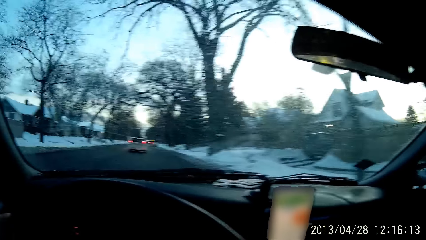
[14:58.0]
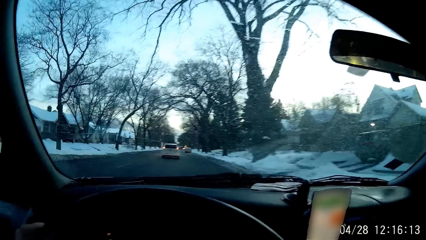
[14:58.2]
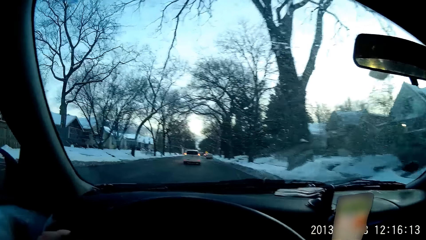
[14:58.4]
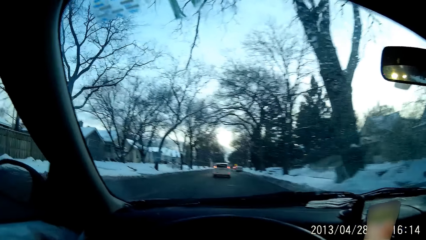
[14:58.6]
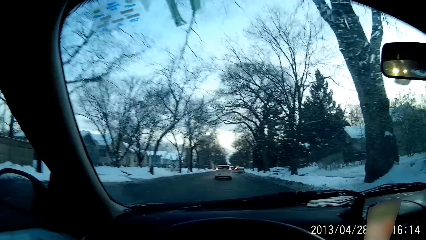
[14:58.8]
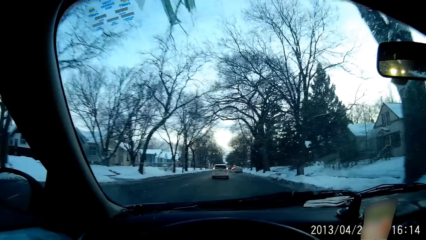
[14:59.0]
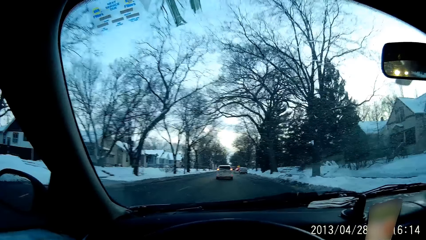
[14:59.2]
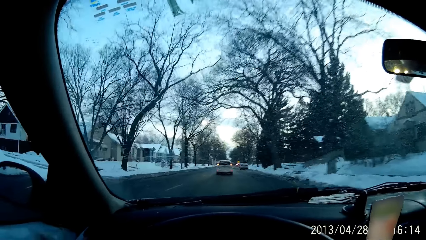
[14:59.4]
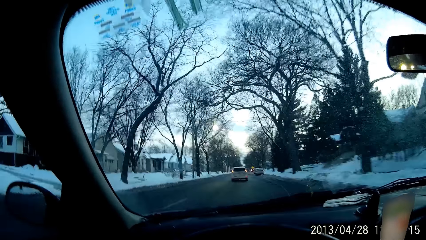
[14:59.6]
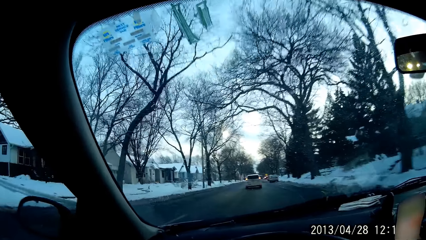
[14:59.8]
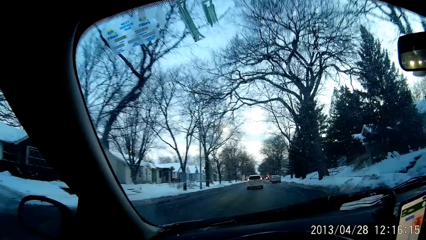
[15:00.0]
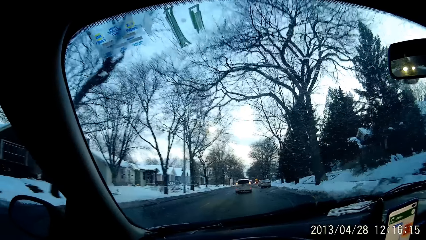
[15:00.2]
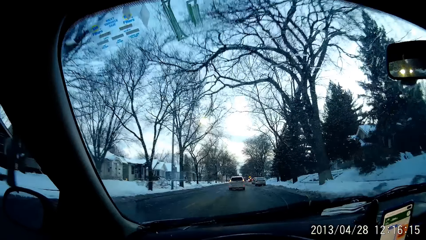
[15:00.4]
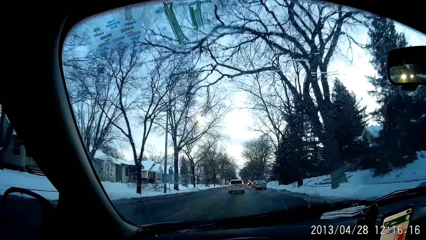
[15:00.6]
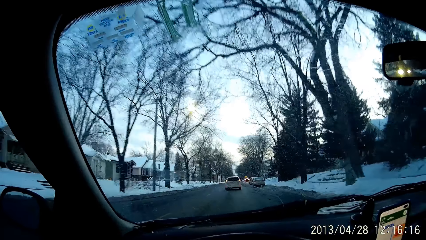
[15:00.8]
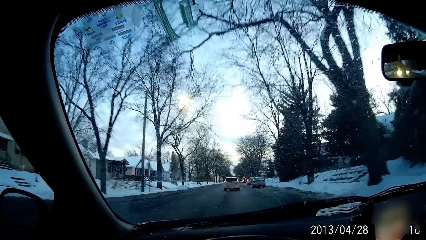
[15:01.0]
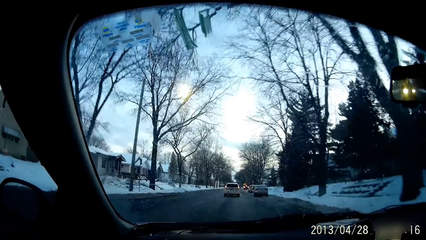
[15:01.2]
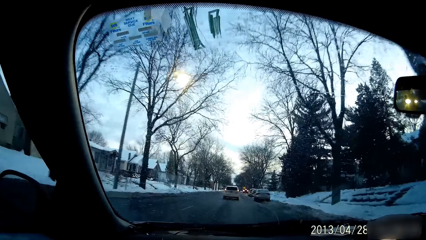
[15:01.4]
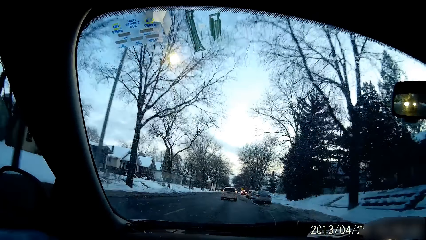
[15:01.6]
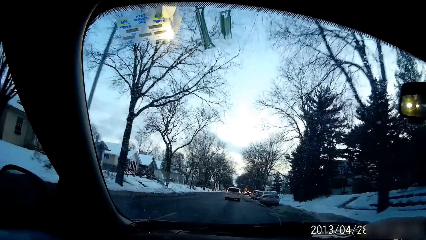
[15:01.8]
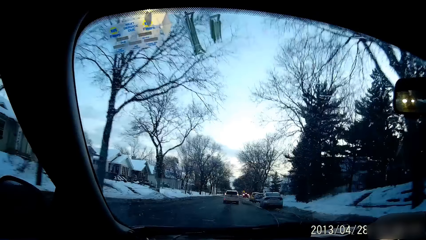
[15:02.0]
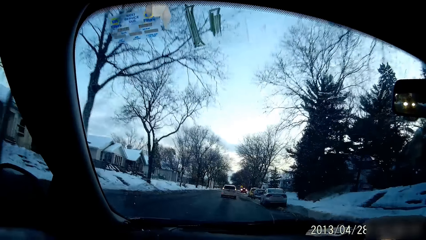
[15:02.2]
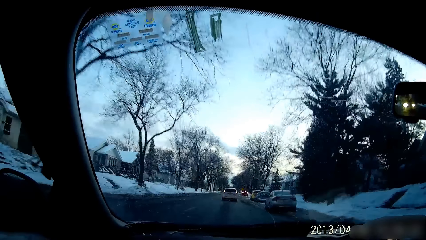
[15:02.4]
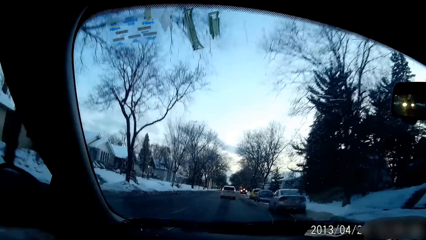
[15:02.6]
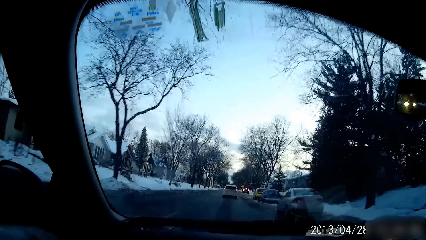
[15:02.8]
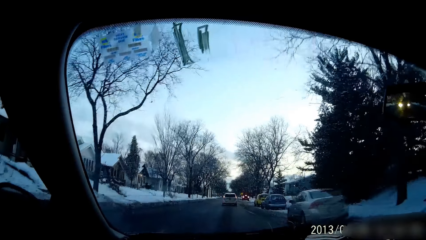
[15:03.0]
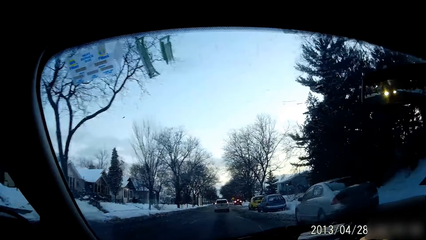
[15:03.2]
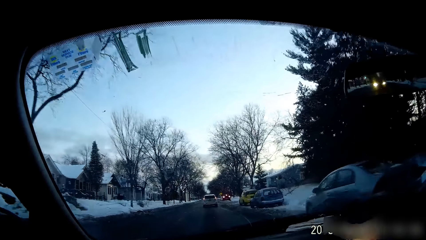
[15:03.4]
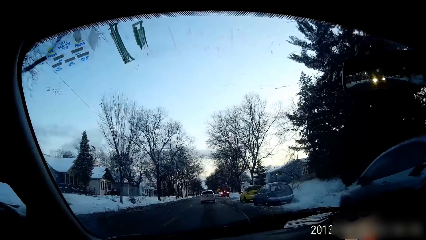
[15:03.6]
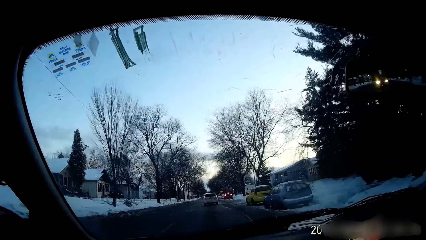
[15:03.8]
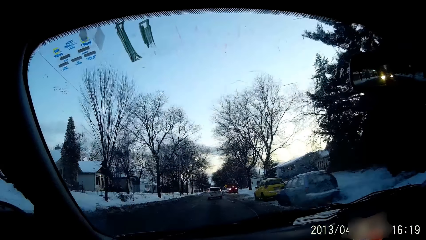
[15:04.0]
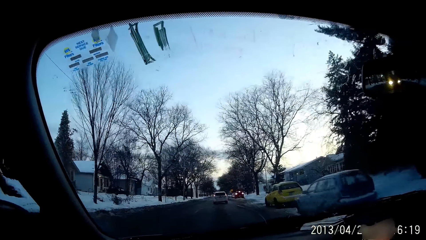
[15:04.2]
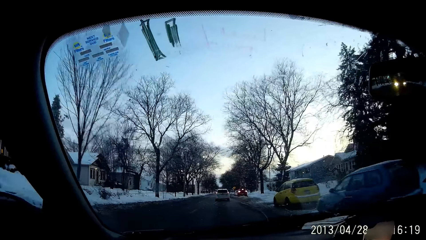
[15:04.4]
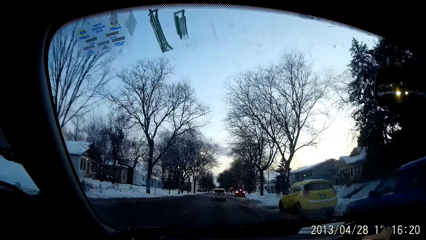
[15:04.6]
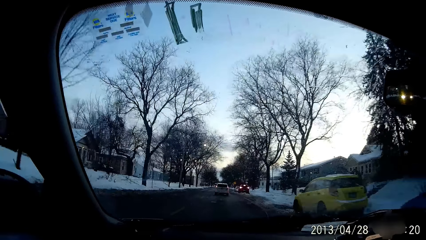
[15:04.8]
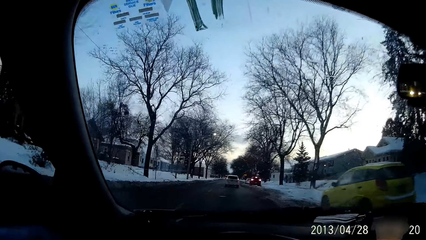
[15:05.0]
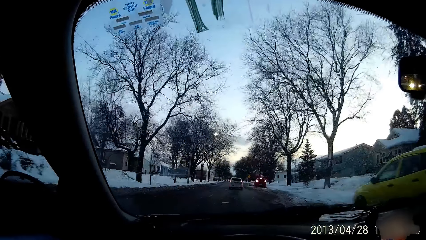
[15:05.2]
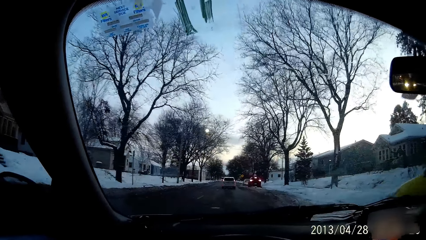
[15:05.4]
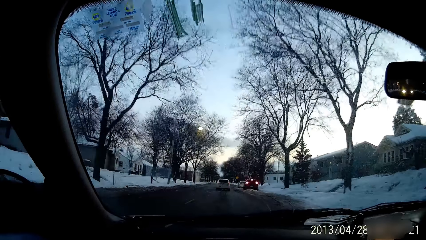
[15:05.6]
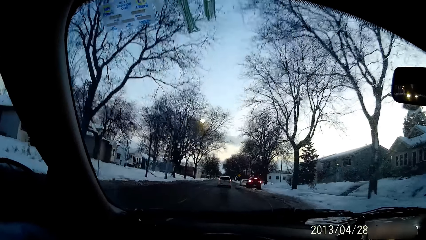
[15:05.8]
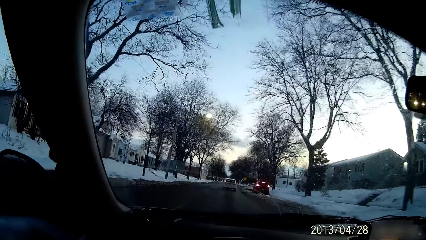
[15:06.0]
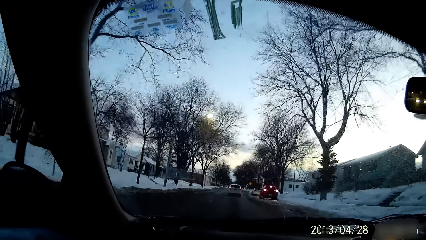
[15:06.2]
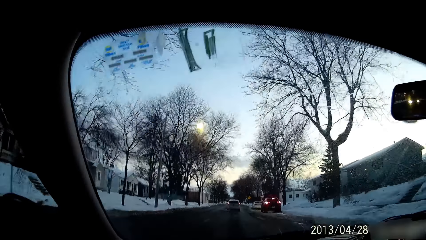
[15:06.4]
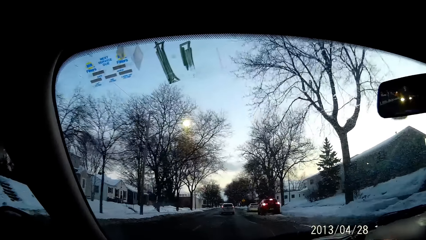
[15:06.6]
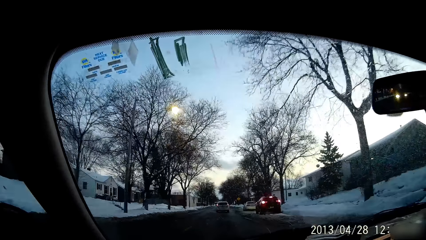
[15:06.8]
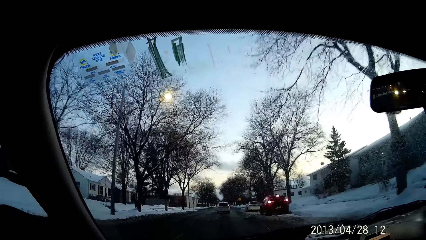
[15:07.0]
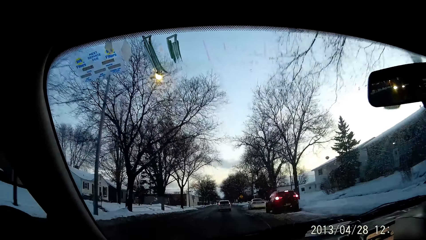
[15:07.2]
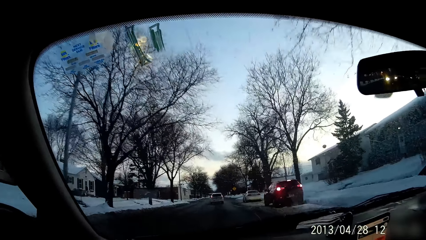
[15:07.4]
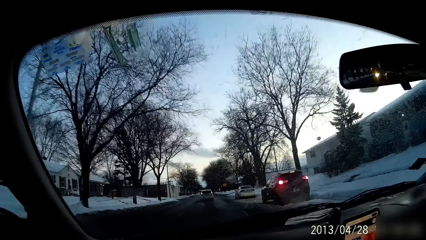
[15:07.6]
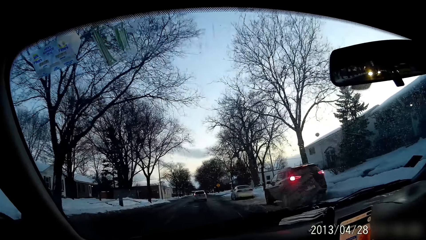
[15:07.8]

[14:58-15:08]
The camera wearer dials the phone and drives the car.

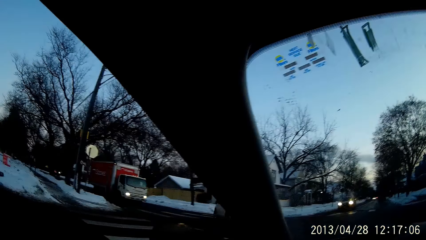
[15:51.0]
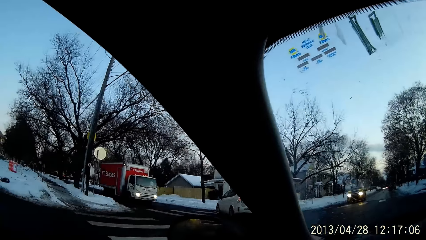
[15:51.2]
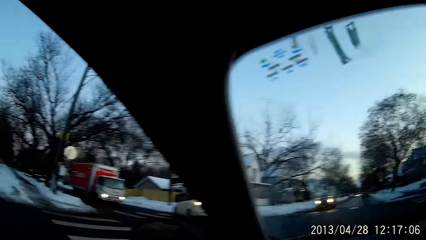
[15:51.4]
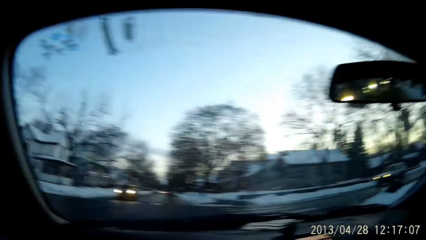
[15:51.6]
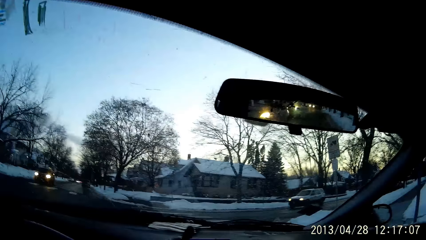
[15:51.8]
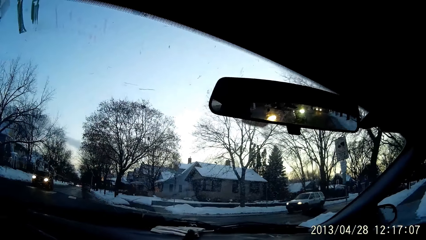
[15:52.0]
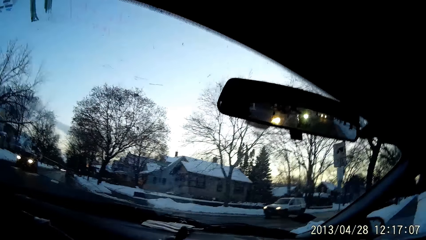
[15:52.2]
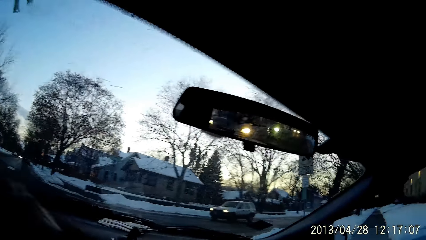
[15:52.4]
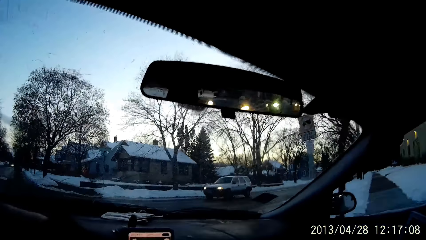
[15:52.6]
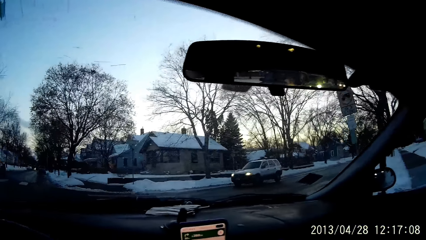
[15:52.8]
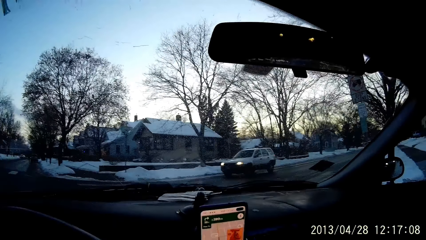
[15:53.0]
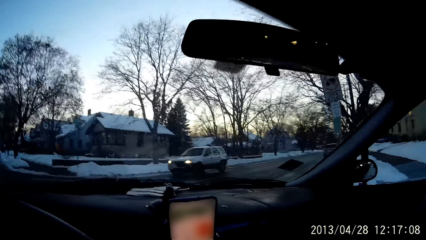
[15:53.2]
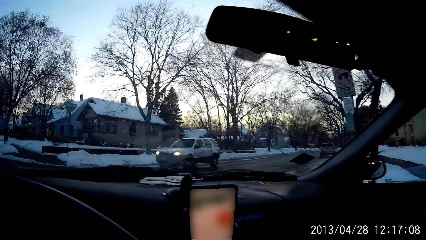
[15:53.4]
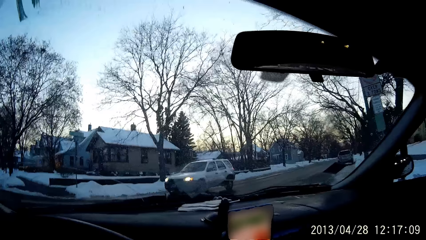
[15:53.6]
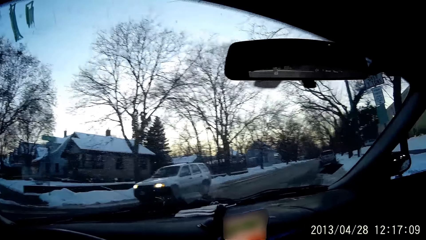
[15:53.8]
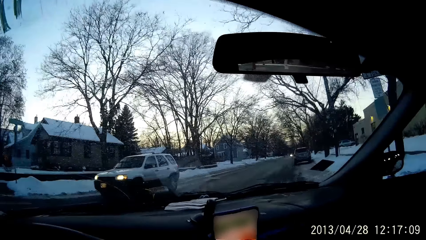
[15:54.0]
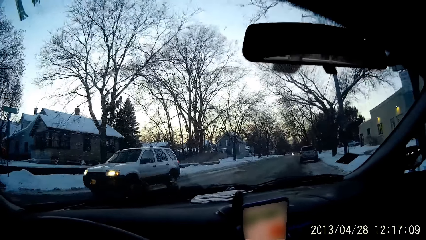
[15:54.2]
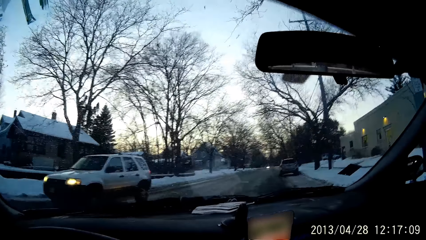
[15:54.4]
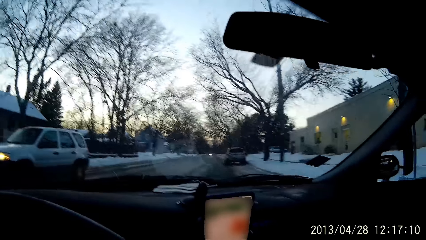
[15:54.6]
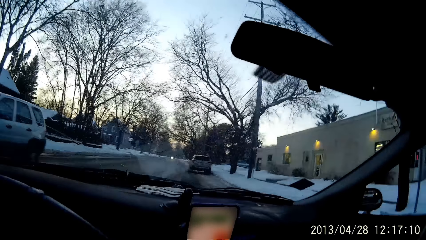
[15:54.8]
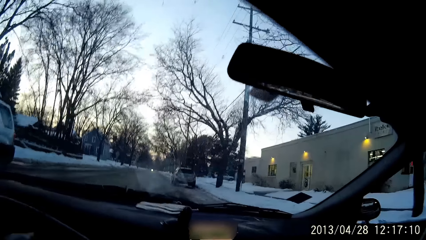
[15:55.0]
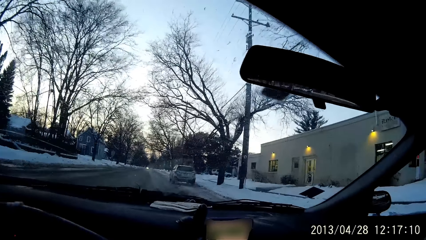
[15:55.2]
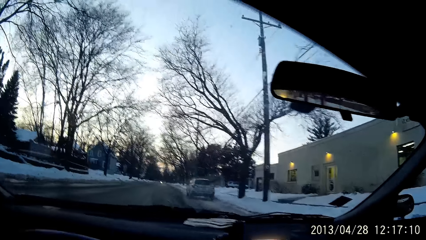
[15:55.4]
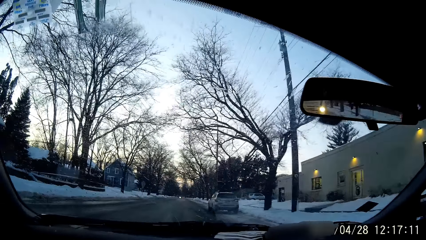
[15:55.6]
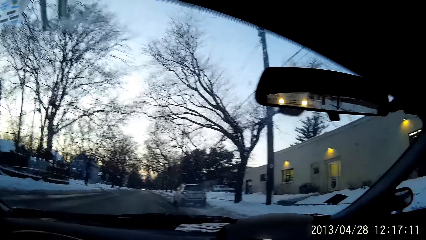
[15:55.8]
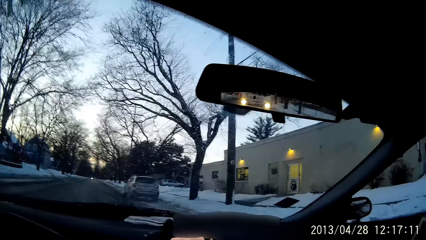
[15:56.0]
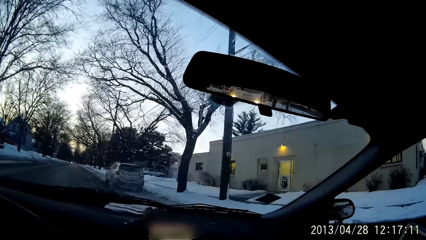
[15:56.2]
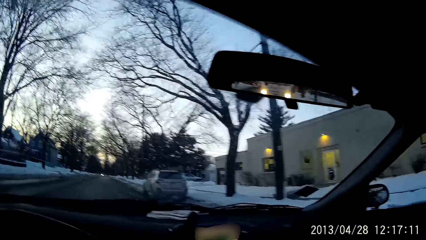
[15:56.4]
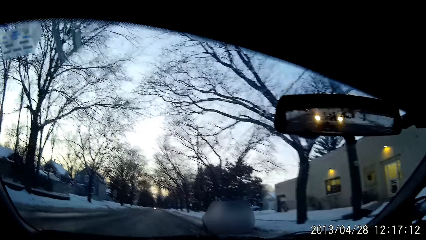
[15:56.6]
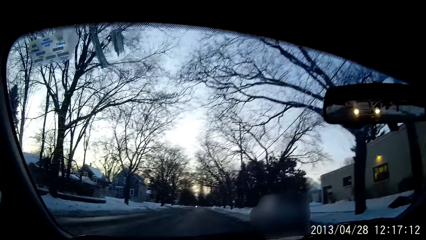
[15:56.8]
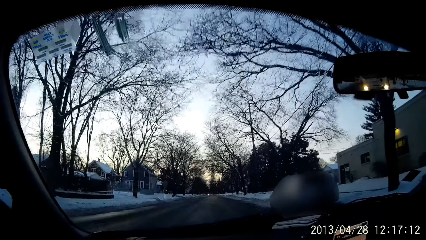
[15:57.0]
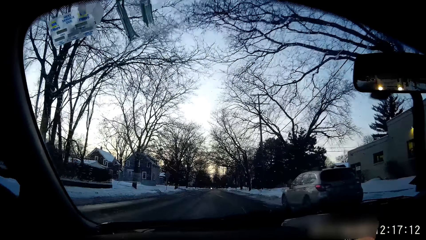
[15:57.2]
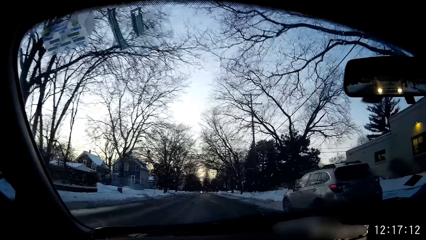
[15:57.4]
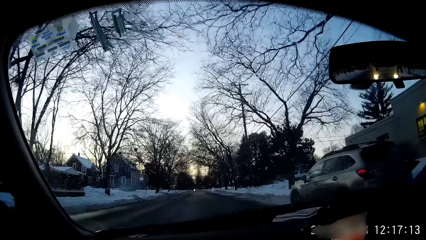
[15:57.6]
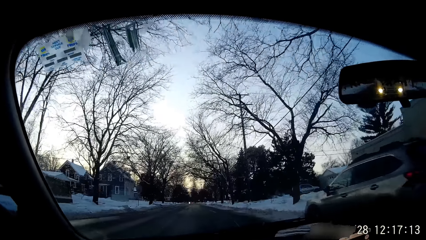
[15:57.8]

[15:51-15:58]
The camera wearer turns right.
